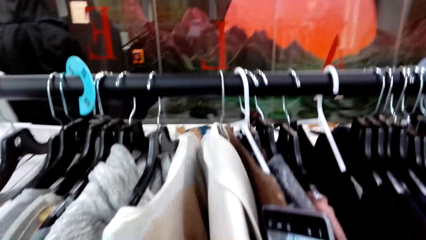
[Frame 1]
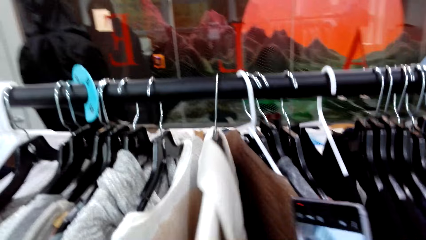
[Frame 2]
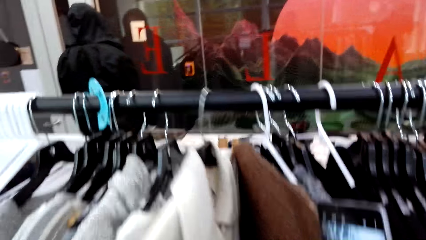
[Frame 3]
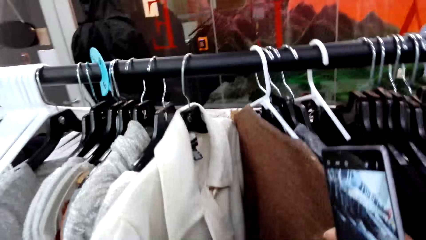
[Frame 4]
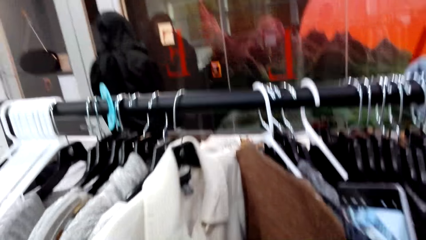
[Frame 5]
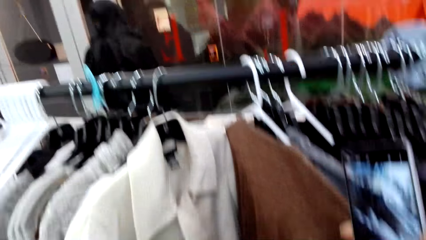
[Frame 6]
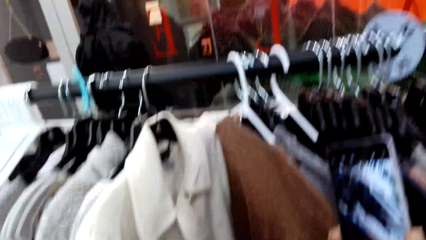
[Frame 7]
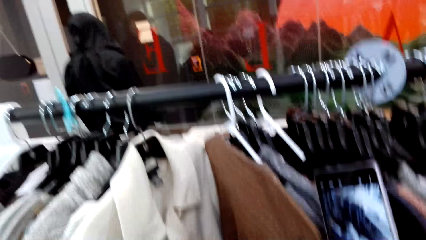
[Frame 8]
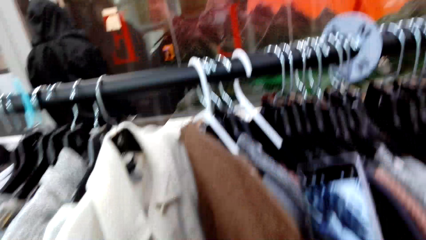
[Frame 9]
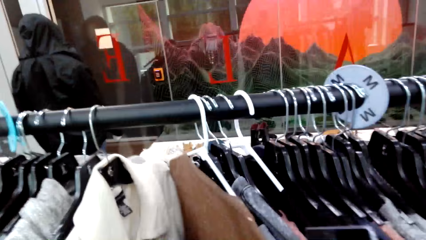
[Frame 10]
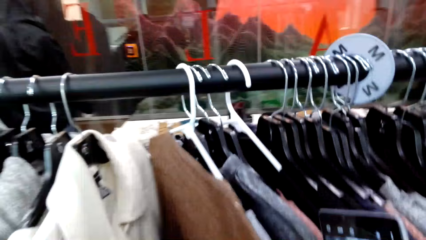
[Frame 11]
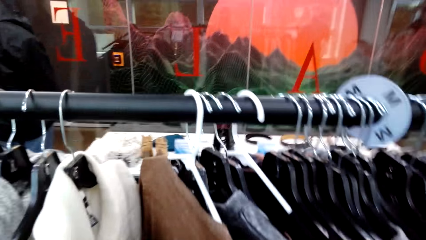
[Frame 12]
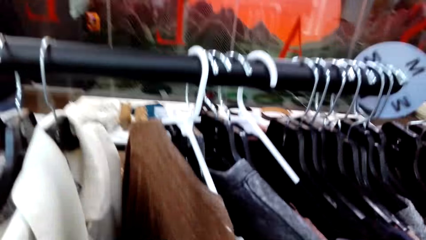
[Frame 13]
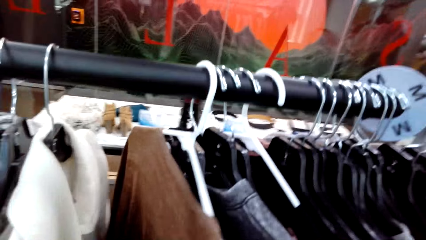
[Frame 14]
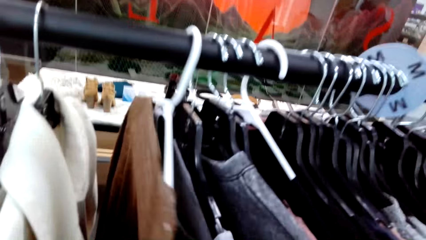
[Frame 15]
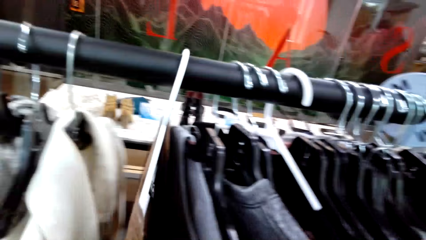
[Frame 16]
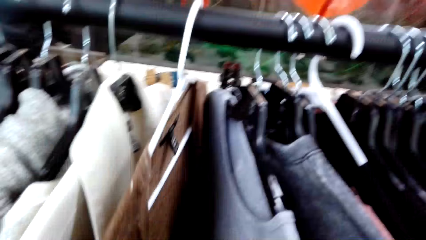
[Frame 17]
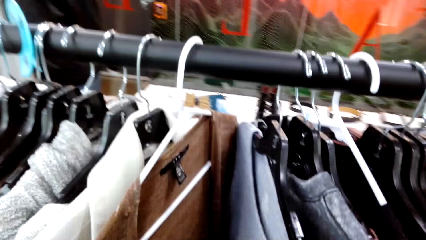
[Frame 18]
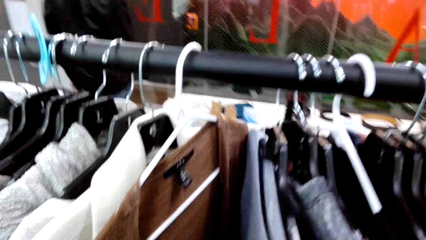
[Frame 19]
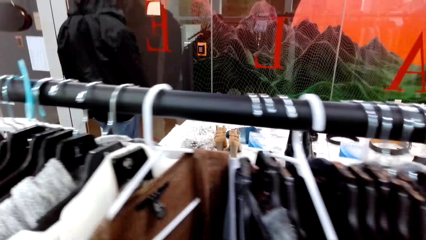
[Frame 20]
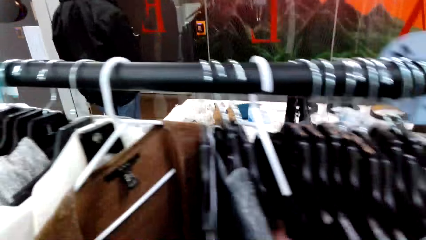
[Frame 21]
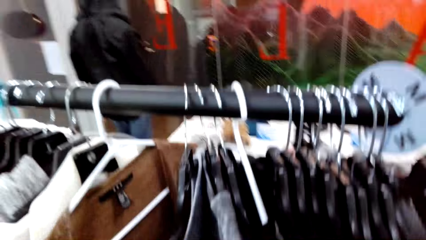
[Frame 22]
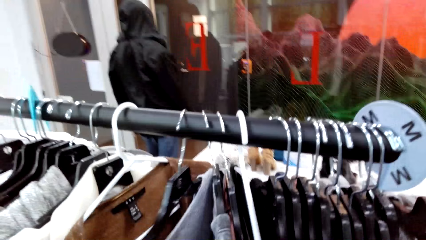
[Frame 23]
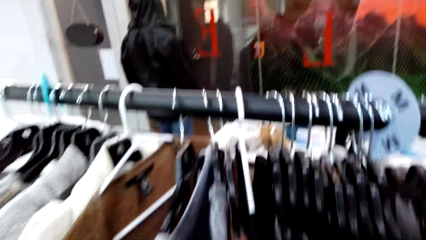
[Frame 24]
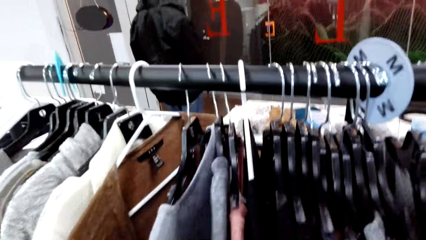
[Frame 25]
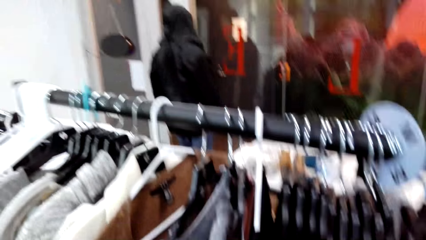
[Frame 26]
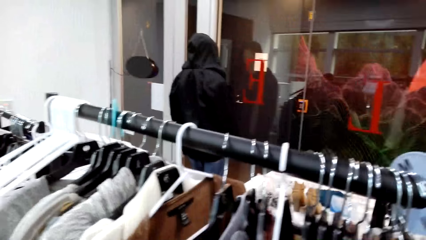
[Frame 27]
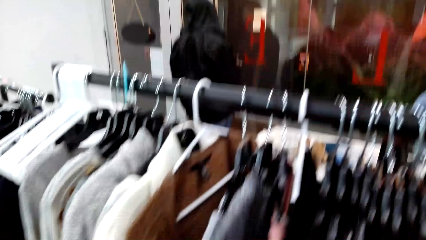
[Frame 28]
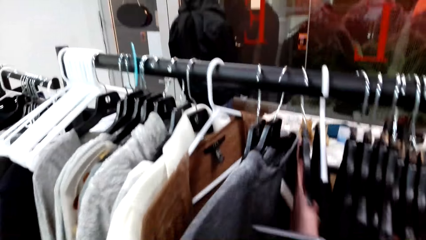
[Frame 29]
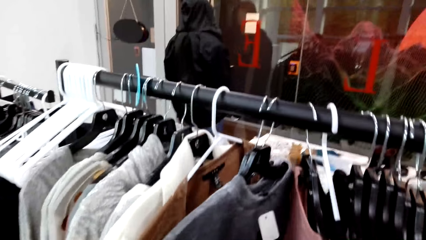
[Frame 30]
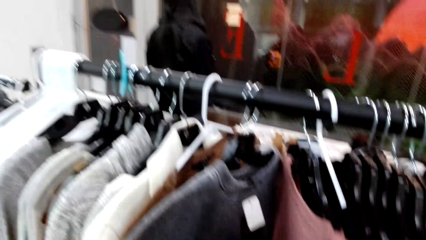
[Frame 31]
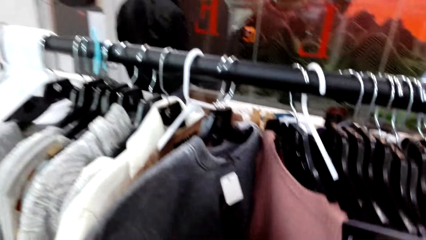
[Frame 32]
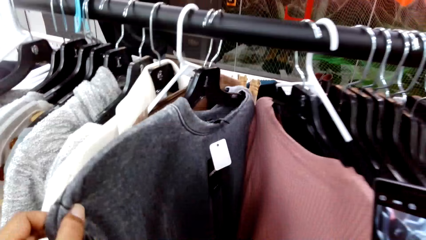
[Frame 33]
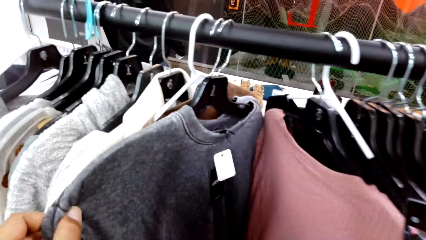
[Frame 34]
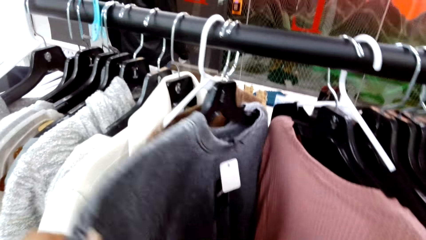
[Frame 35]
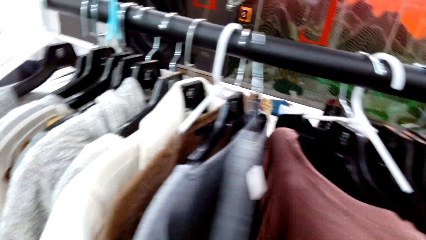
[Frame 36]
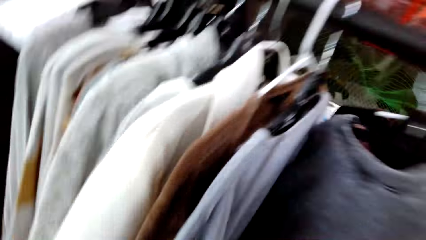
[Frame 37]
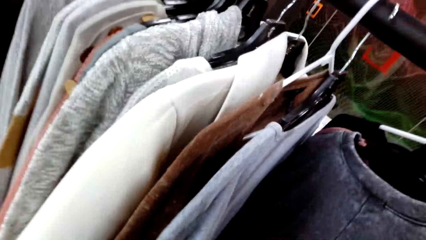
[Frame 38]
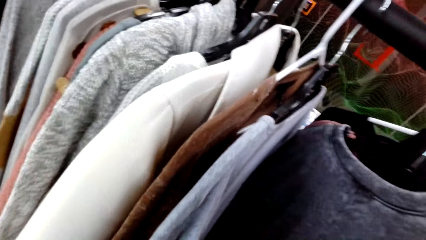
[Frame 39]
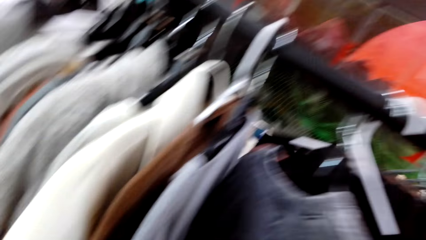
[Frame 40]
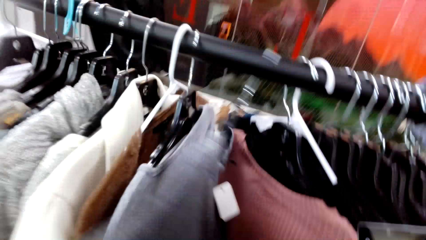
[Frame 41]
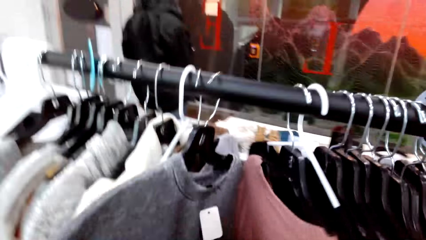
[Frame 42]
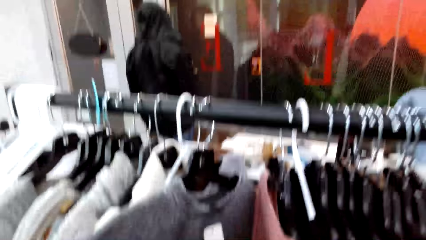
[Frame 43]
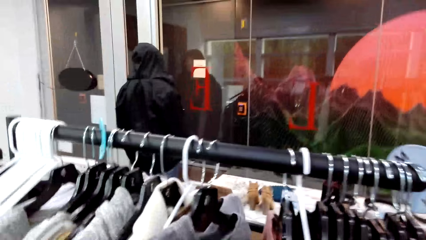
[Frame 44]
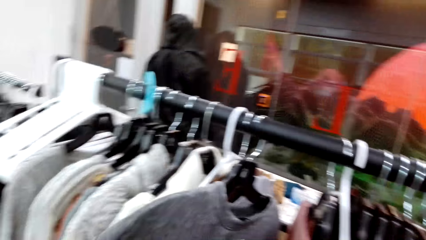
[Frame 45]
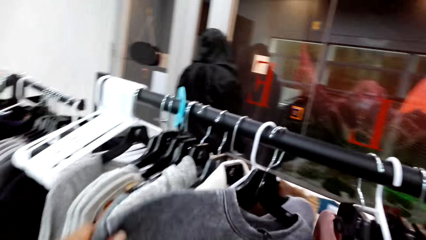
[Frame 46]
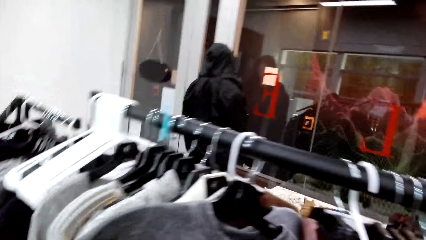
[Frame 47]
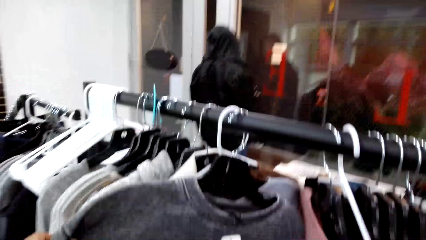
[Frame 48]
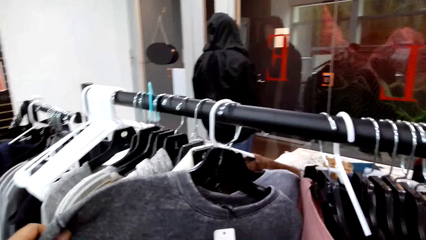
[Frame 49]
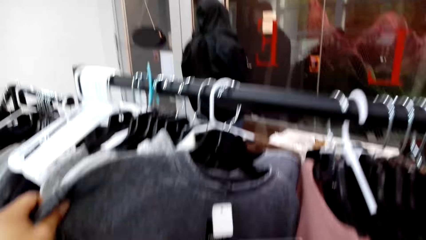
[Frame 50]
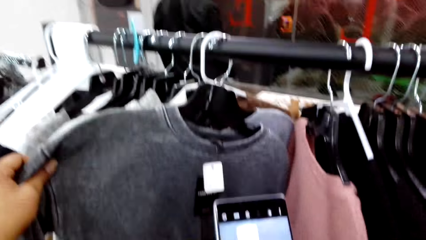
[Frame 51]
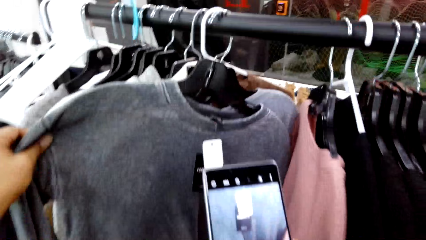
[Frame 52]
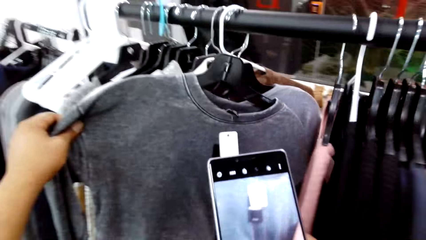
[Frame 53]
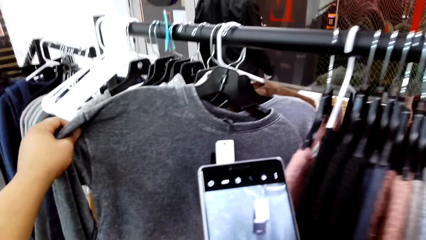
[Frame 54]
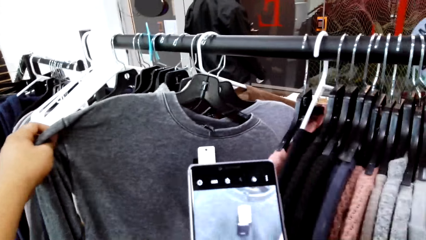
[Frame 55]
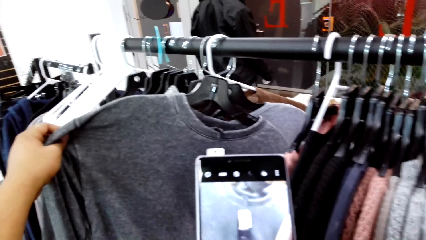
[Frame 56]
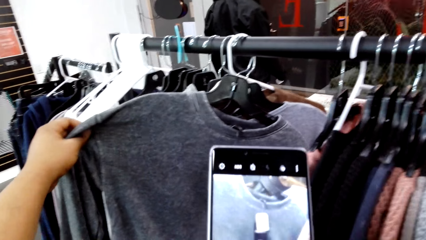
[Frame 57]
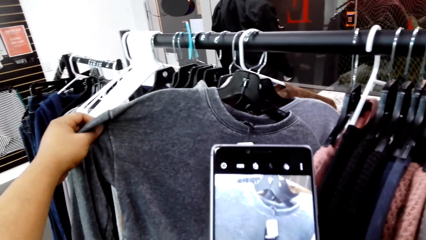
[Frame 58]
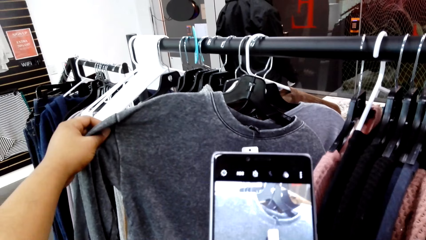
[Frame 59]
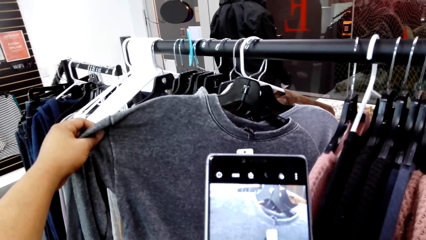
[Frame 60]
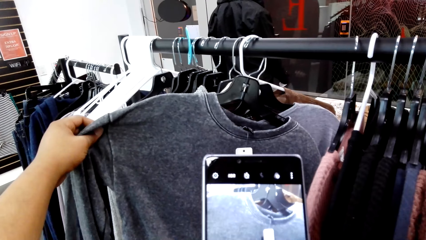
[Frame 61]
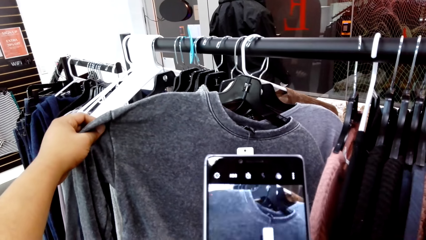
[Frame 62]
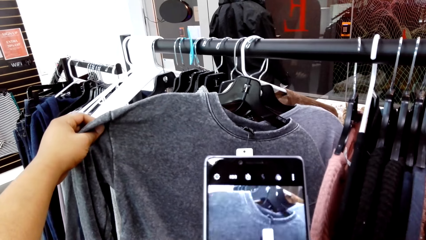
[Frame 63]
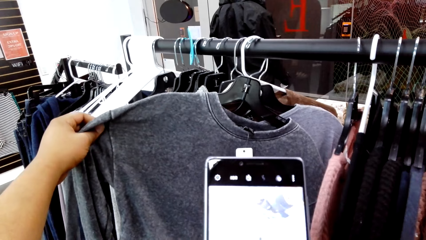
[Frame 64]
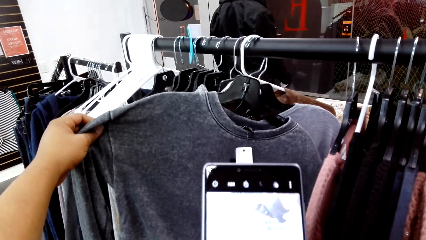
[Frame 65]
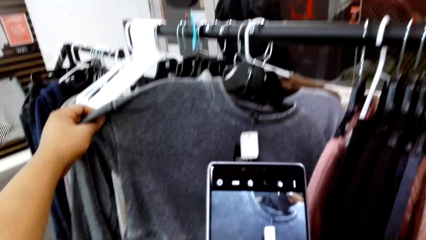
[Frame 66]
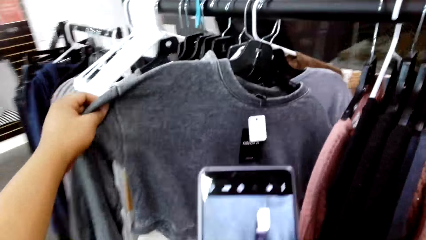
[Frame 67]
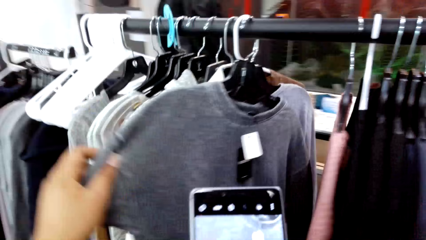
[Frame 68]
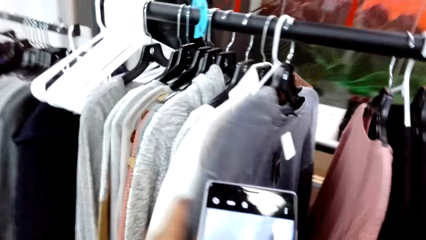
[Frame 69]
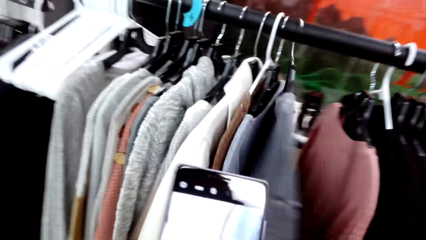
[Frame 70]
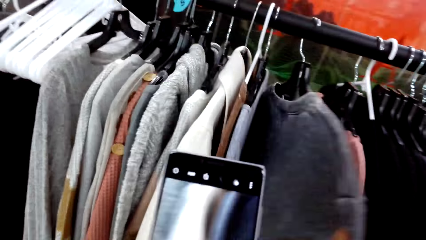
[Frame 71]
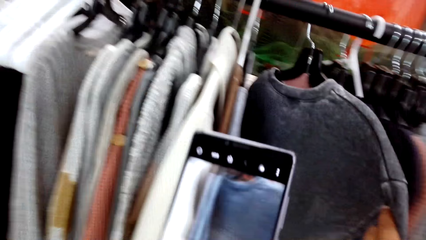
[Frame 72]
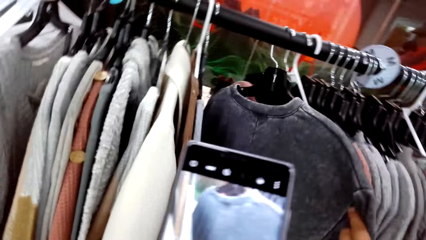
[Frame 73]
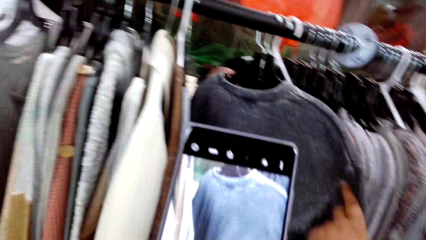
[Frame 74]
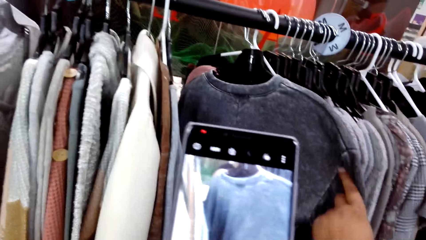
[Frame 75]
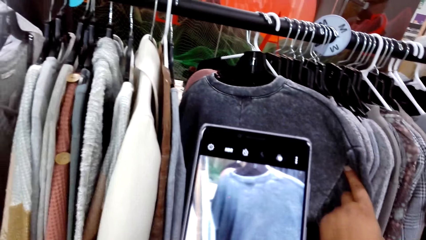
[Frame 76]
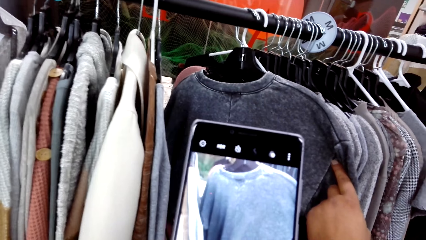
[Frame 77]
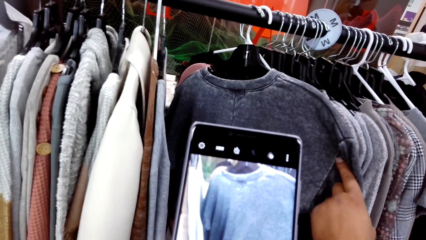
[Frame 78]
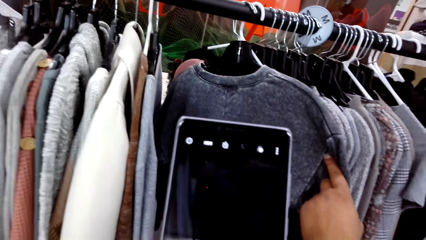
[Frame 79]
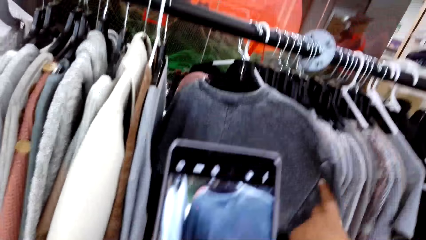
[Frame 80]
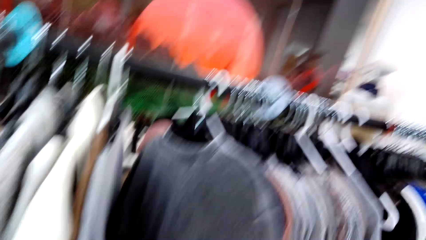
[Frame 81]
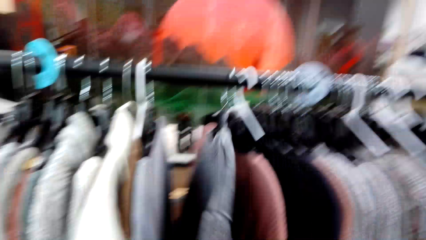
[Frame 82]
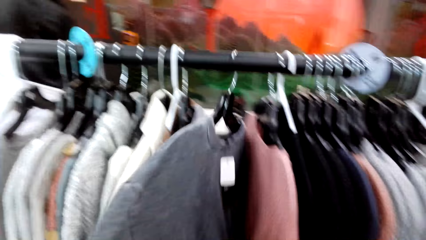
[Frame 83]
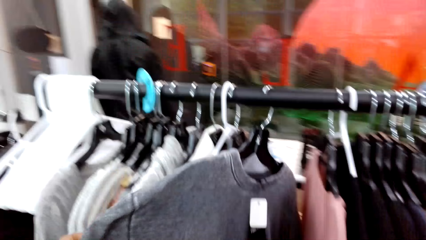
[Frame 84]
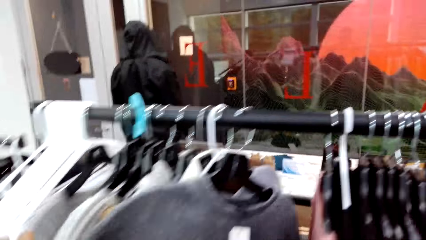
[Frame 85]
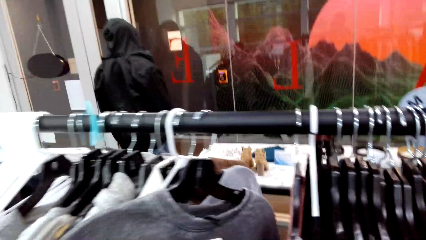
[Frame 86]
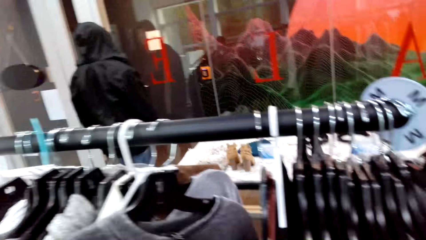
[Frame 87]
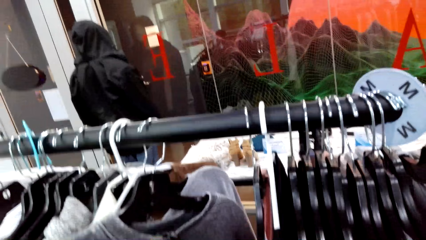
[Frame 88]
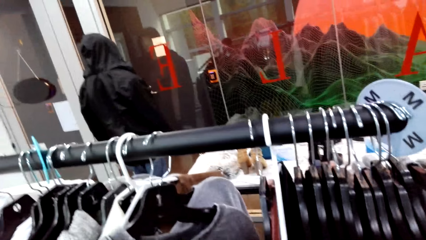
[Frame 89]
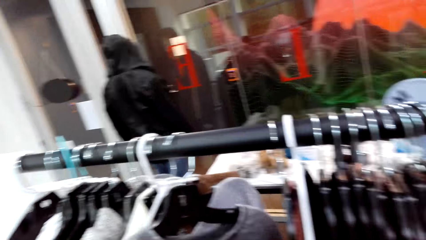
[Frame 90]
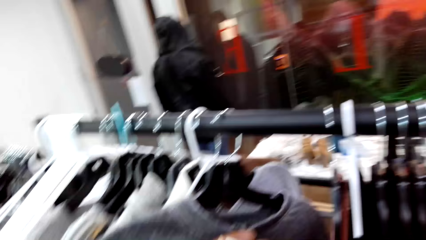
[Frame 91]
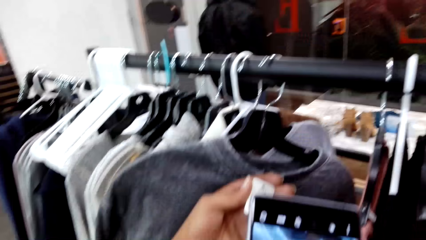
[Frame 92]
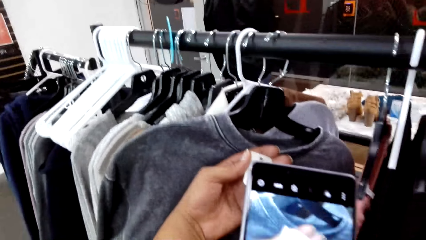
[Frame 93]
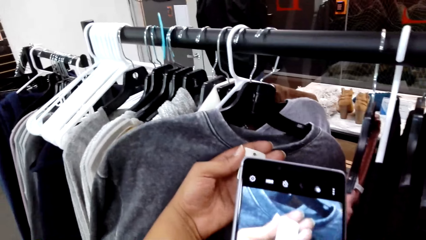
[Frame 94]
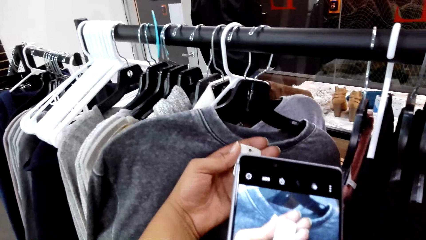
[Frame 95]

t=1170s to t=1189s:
The camera wearer moves a shirt. They move a sweater. They move the sweater again. They capture a picture with a phone. They capture a picture with the phone again. They turn a cloth. They hold a price tag. They move the sweater.
